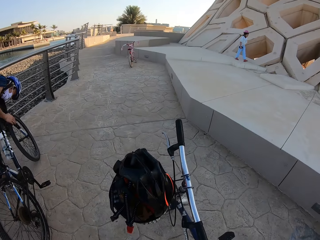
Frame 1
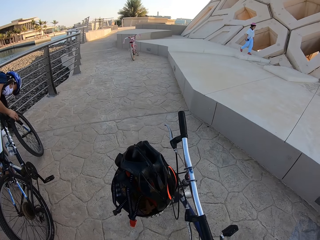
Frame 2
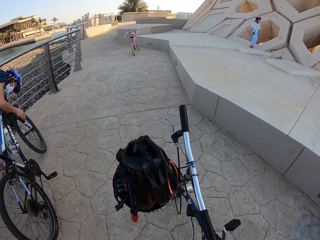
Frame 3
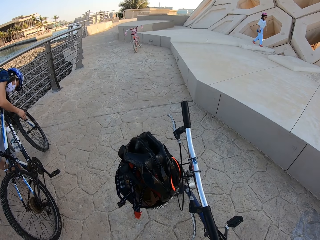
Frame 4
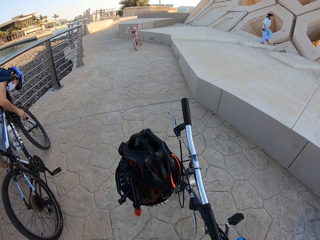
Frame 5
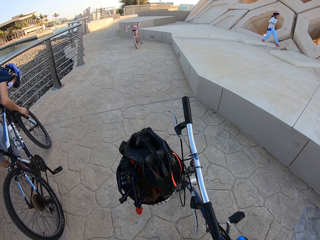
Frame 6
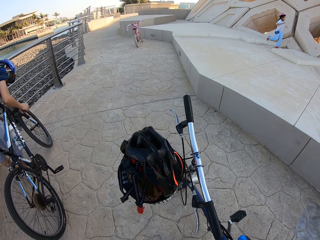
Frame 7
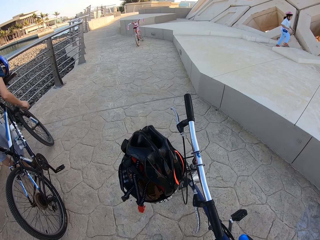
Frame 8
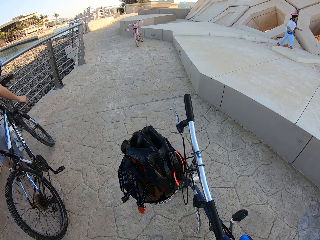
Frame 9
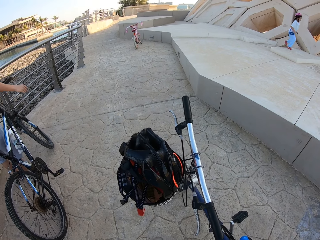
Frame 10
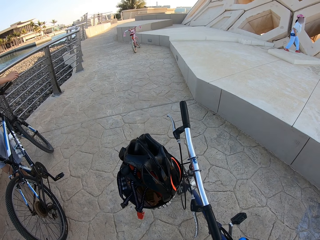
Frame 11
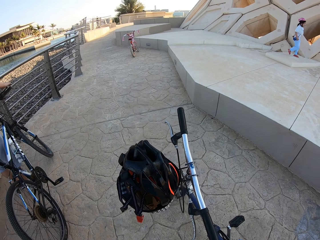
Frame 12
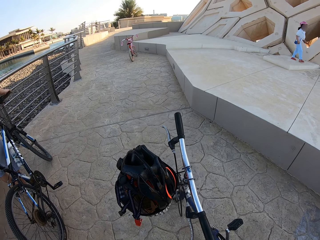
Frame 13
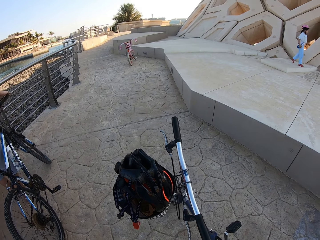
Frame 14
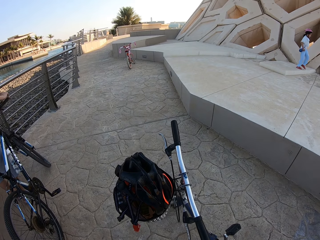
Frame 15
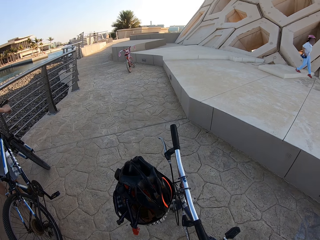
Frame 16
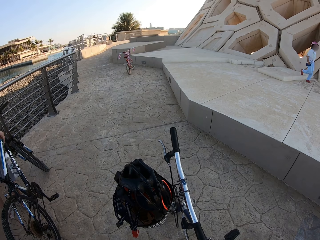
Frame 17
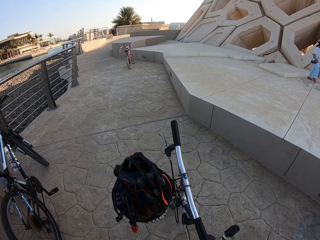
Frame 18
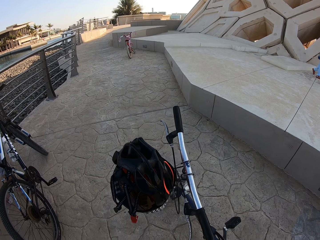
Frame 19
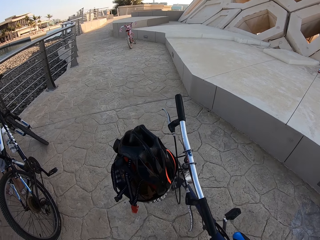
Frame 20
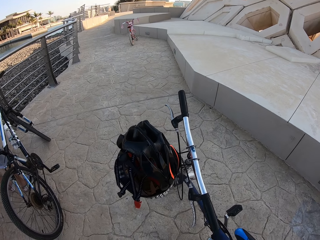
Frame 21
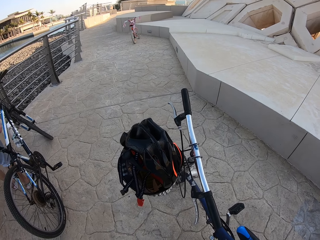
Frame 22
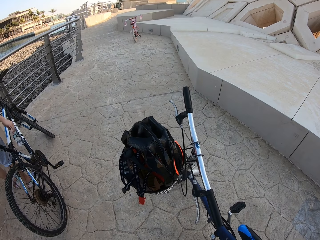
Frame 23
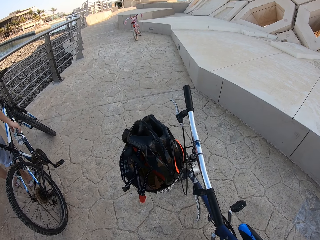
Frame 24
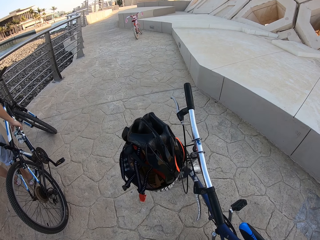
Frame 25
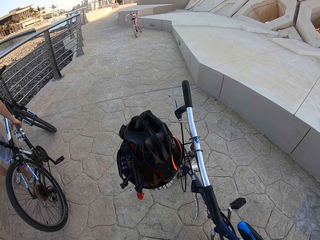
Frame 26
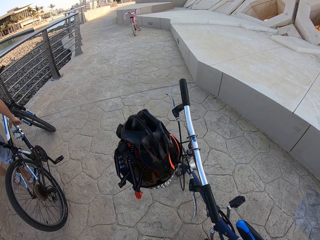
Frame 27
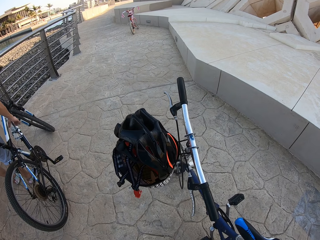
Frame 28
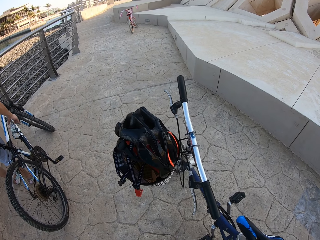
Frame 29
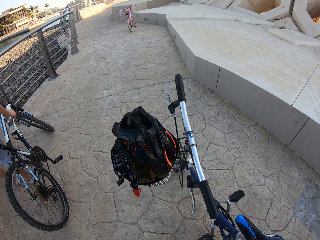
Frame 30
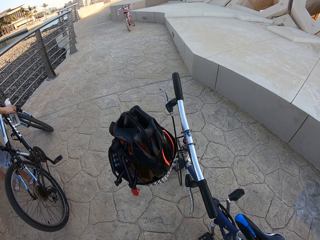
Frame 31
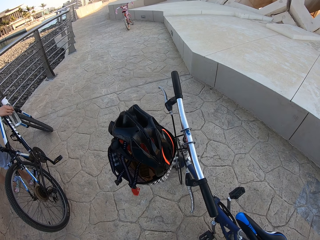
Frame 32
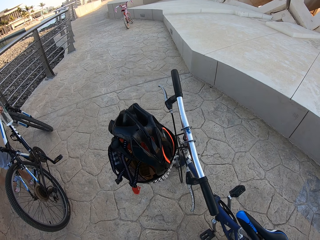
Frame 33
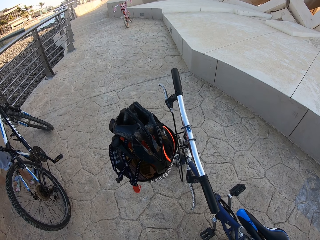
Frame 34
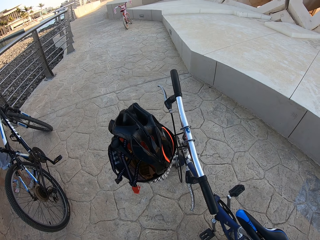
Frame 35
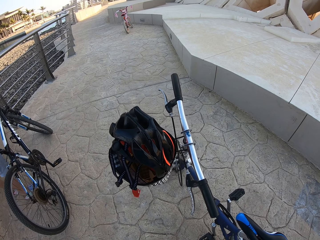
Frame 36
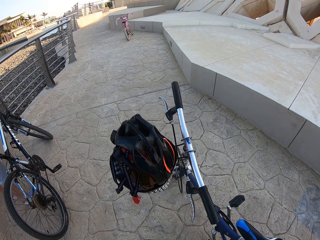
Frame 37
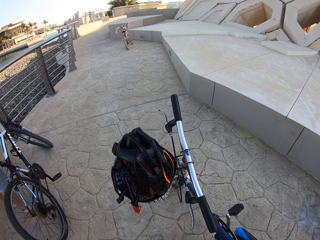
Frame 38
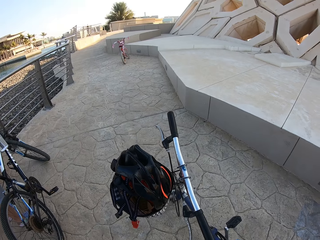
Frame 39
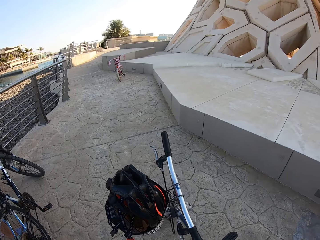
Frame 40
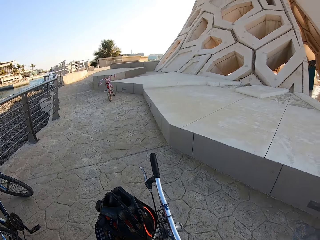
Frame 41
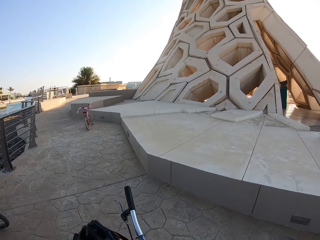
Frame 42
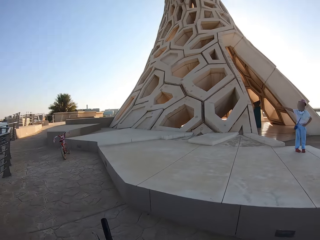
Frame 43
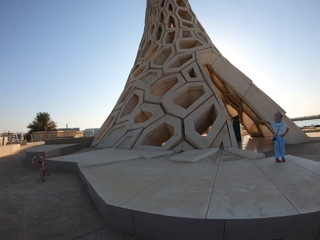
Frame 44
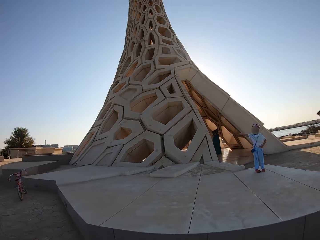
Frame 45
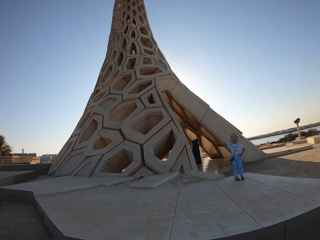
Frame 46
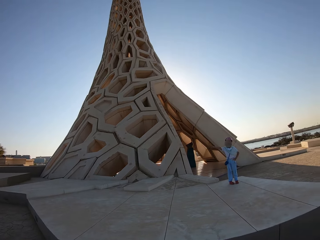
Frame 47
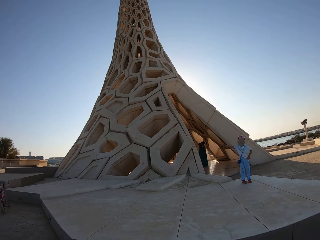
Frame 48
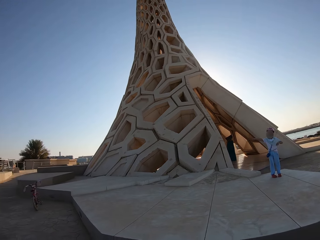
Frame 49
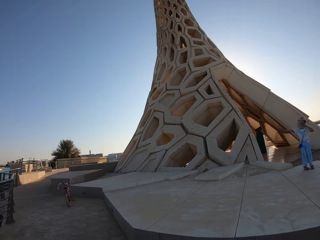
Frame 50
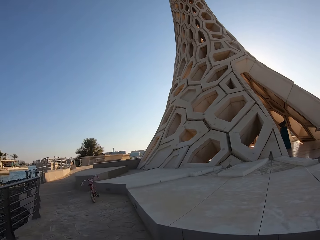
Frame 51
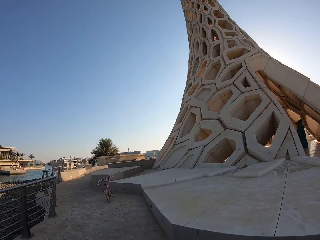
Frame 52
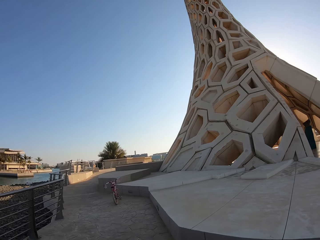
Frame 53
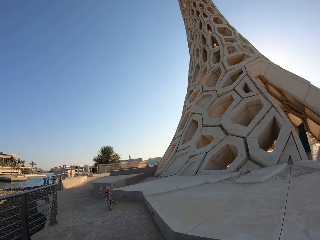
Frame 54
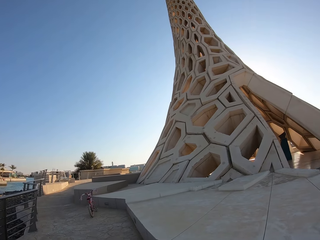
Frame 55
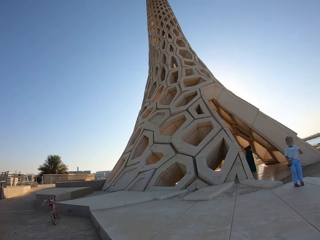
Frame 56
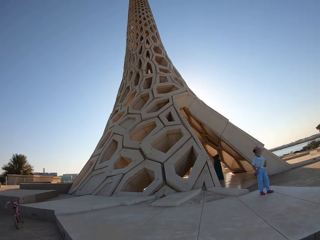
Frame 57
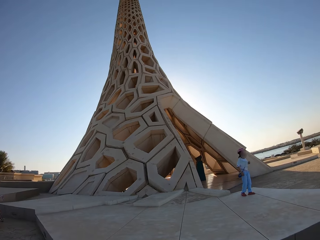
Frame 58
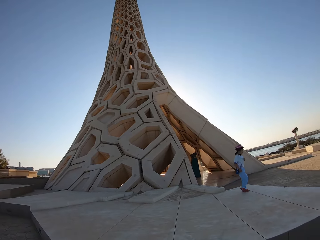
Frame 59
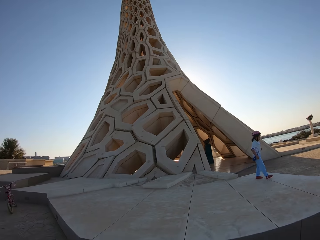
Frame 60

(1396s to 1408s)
The camera wearer looks at the helmet. They look at a person.

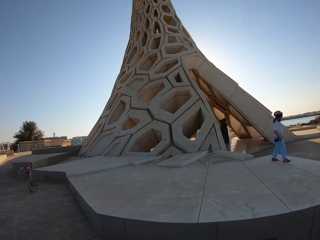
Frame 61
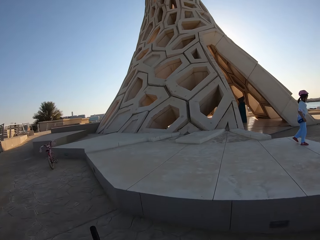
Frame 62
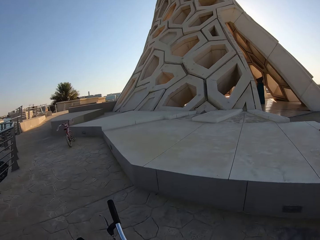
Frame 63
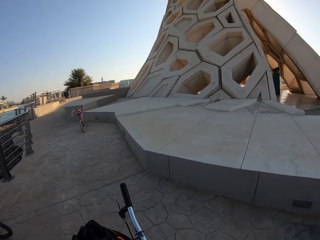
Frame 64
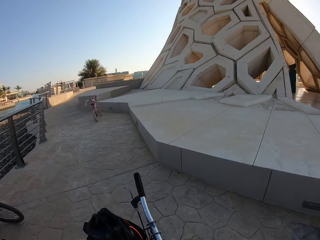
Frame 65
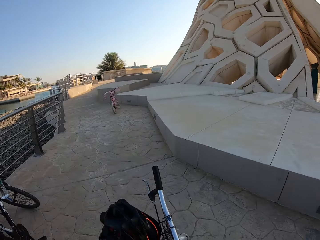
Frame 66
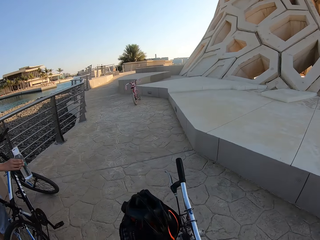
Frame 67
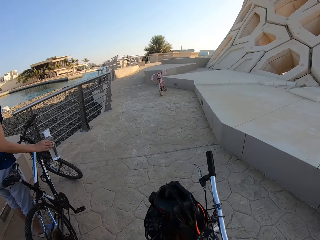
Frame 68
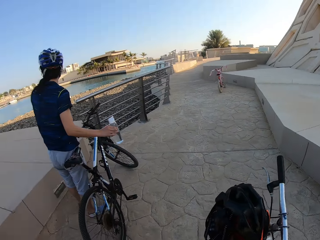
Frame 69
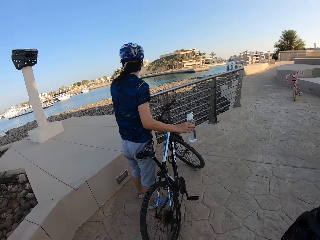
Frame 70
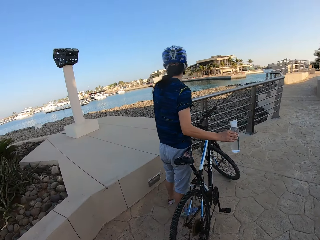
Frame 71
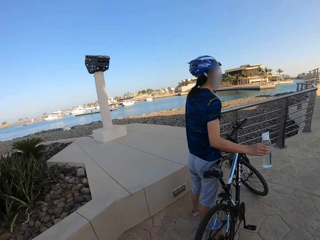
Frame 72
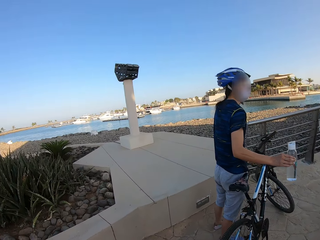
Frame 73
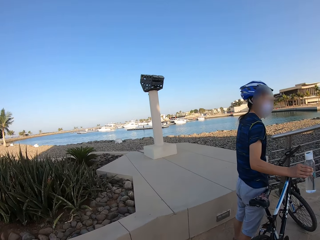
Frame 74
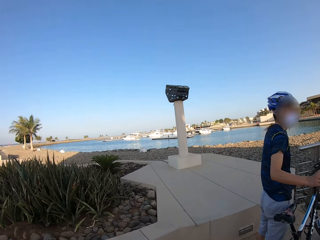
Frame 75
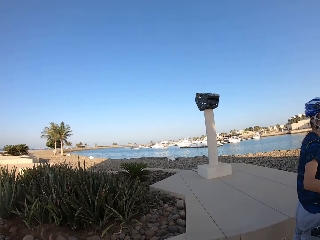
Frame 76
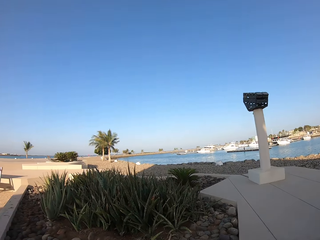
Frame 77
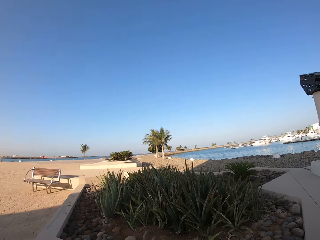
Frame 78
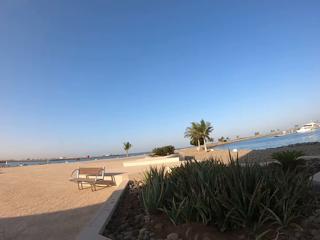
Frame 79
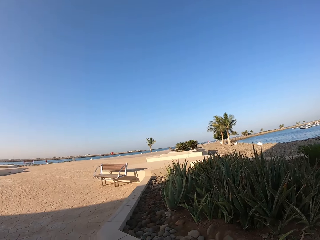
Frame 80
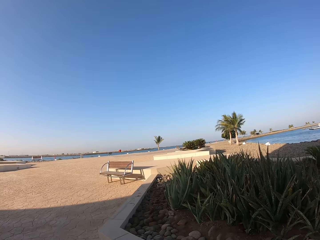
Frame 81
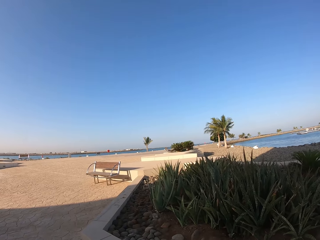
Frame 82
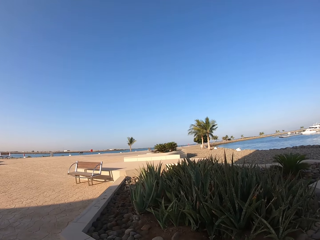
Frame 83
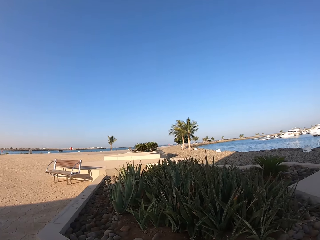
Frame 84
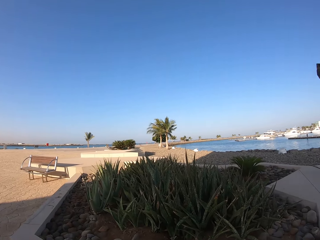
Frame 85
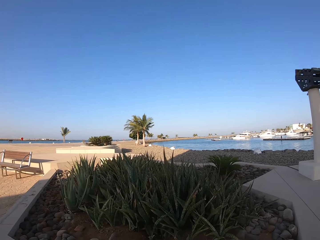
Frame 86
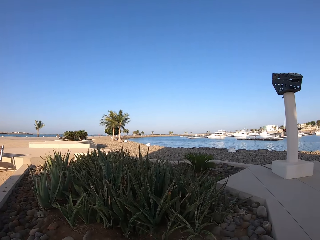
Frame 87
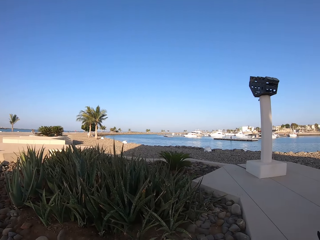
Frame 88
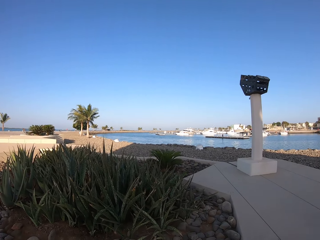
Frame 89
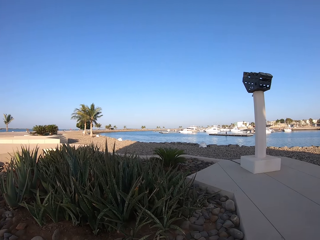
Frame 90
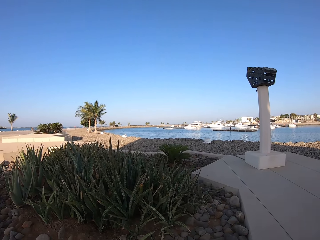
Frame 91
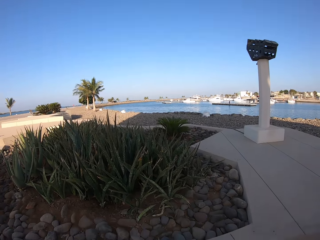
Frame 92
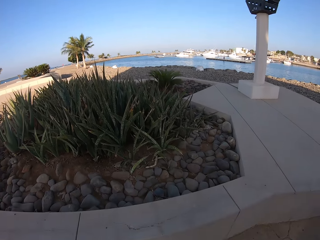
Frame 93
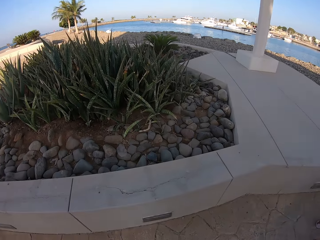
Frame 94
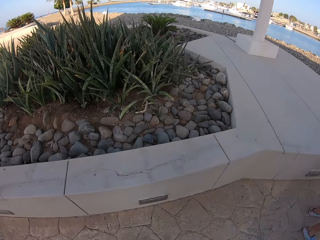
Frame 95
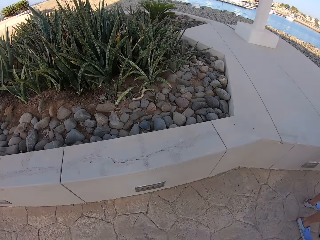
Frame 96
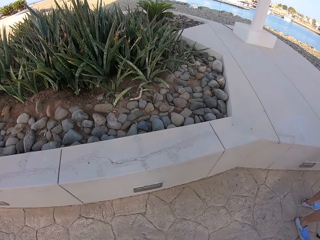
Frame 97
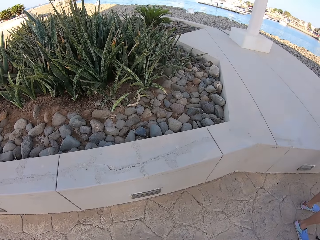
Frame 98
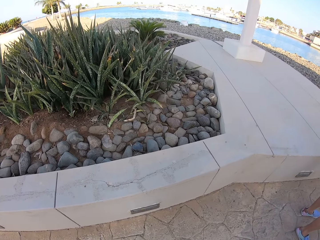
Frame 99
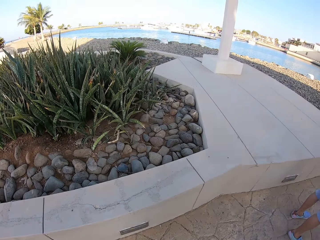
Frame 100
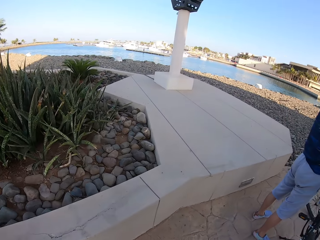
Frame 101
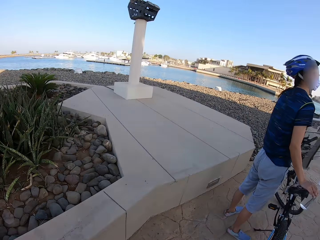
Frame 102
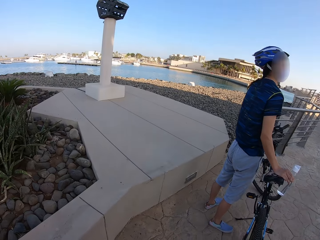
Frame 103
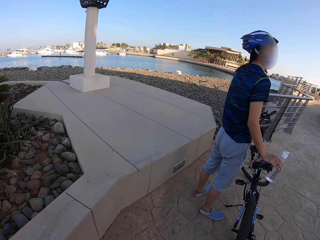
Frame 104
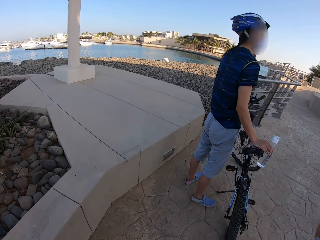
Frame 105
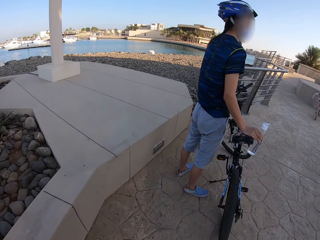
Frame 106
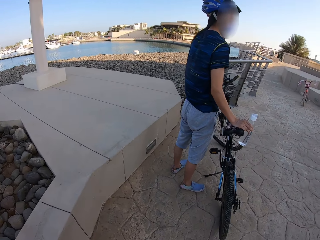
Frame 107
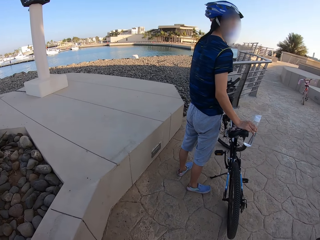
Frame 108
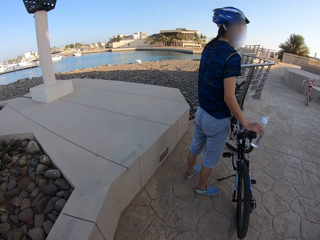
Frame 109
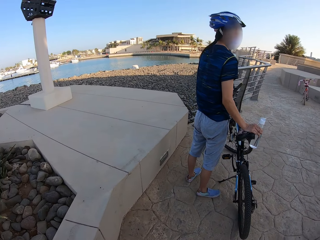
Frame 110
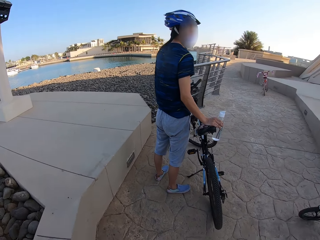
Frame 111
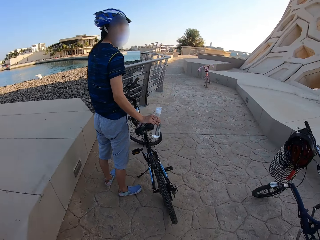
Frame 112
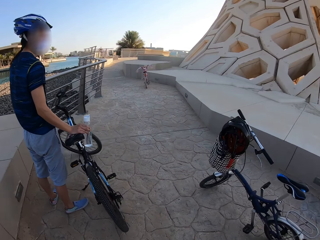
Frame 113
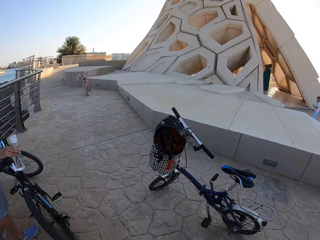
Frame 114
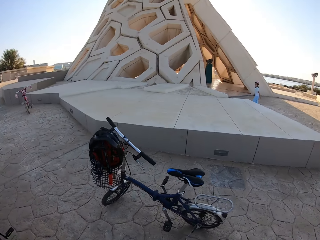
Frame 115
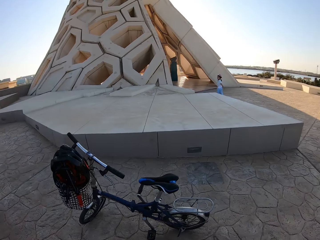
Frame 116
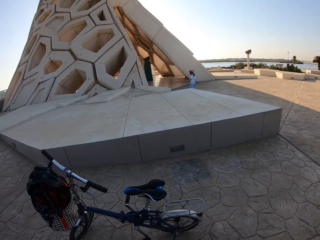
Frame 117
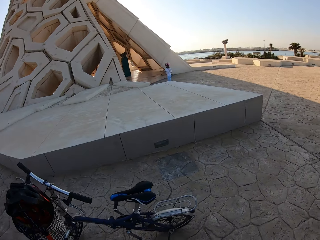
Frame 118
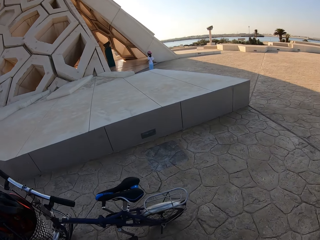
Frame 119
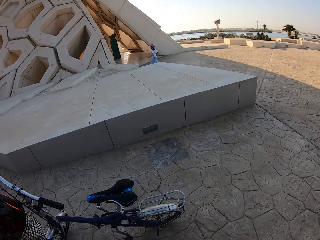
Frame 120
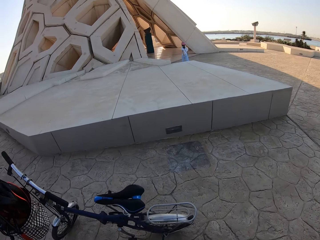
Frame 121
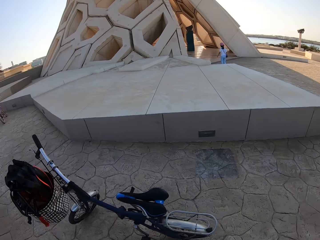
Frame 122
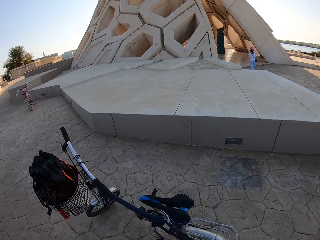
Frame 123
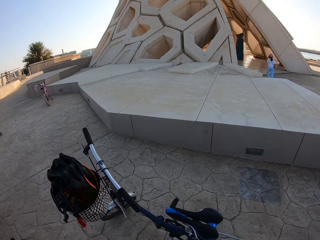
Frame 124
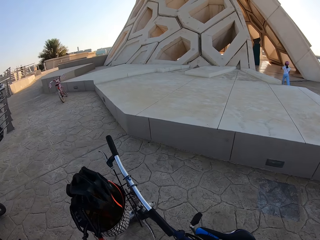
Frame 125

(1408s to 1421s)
The camera wearer looks around. They look at a person. They look at another person.
